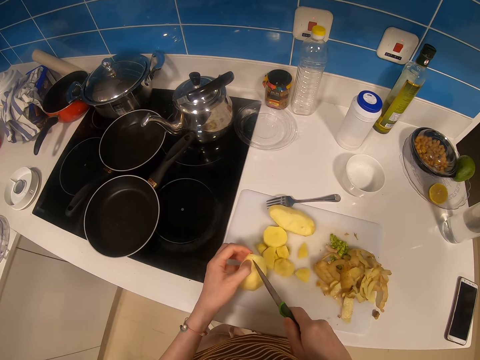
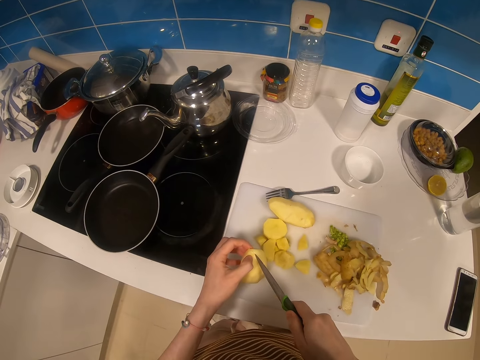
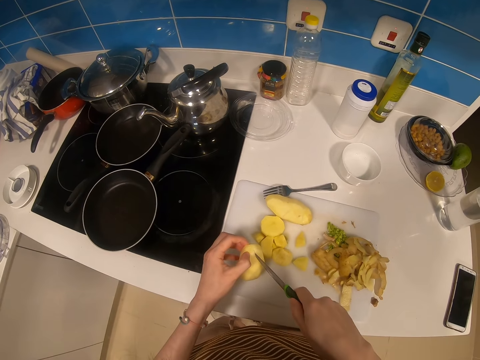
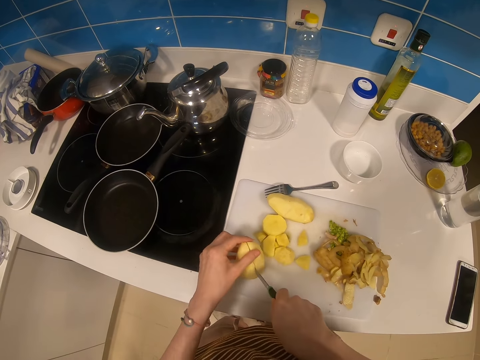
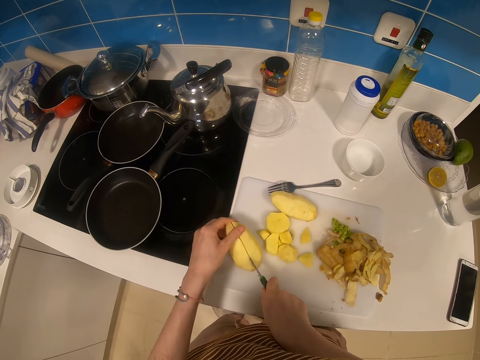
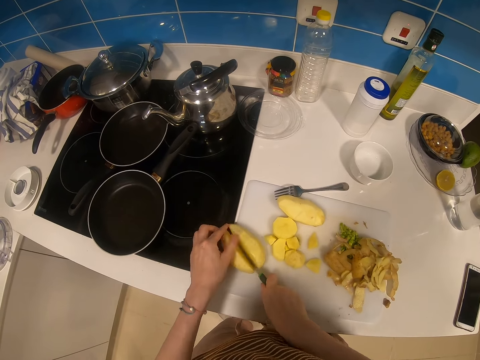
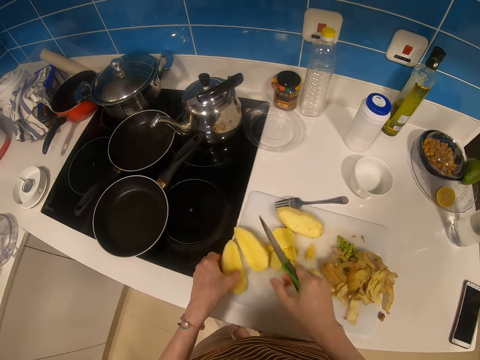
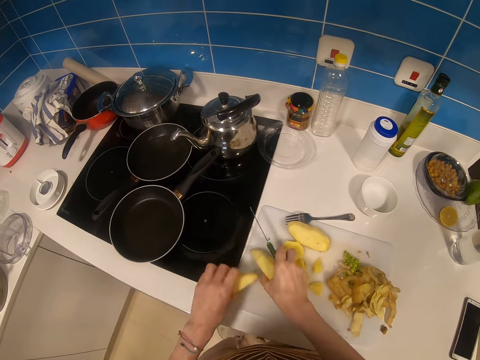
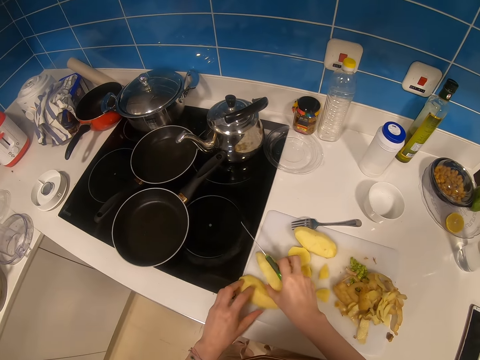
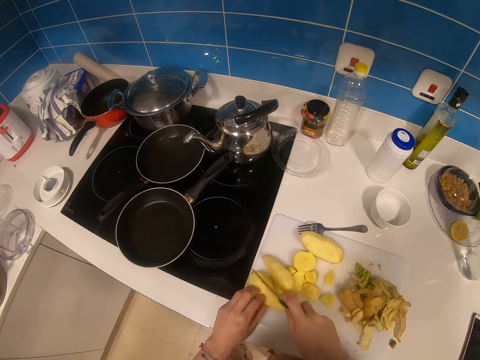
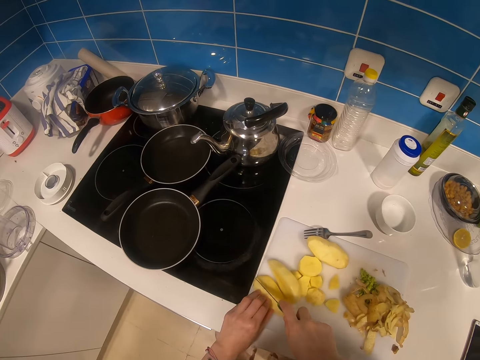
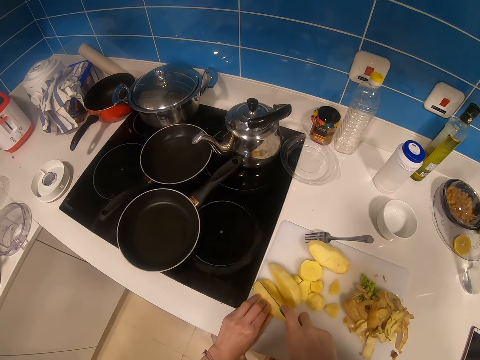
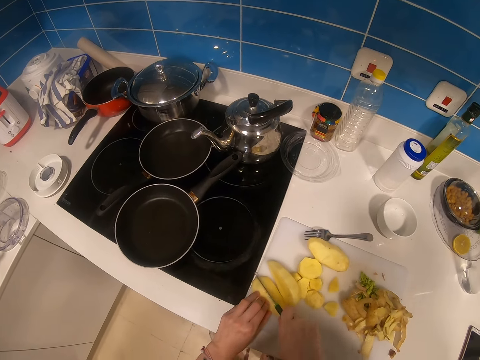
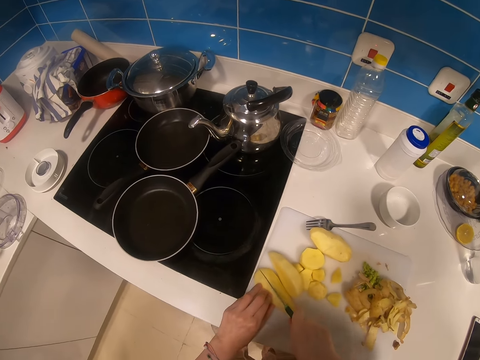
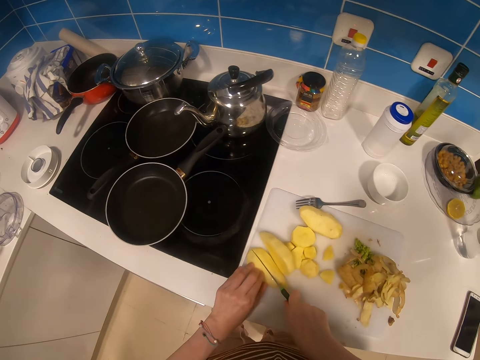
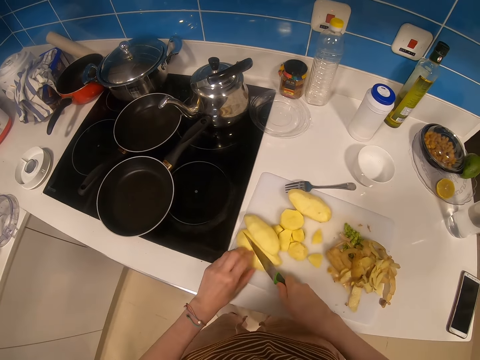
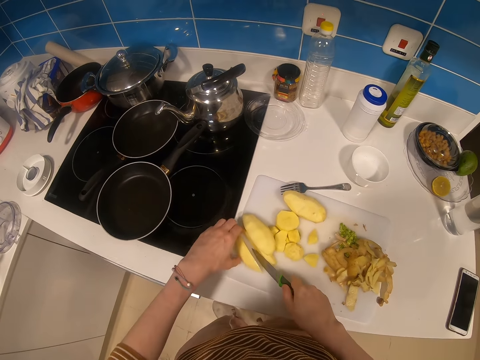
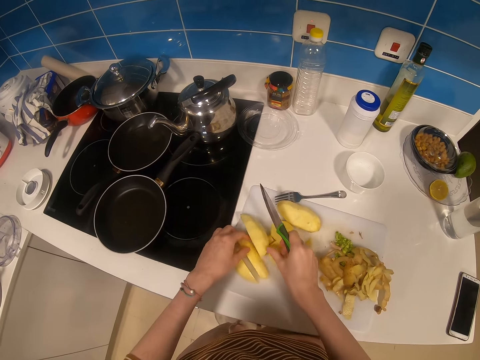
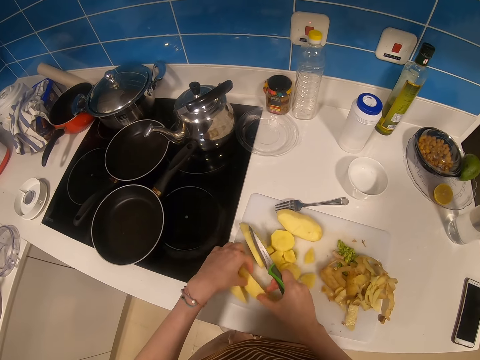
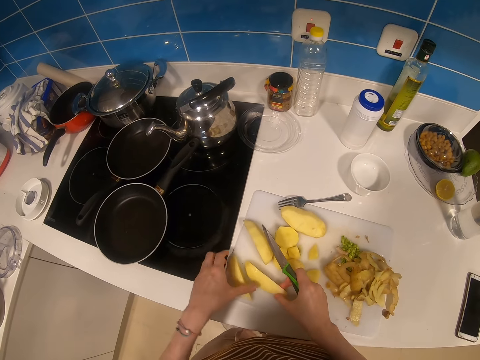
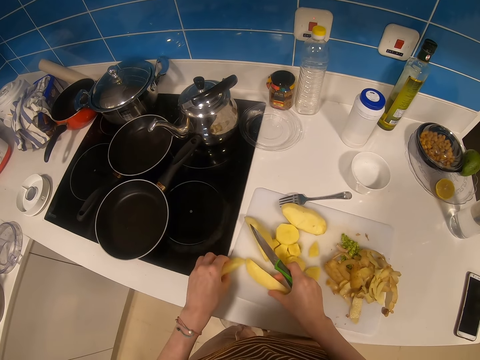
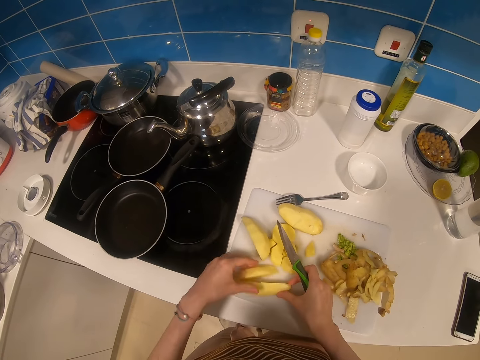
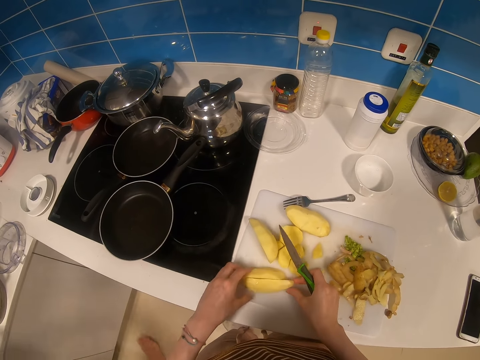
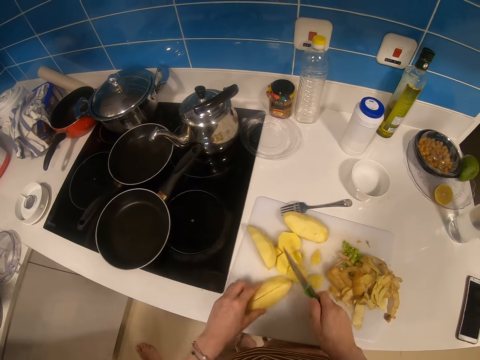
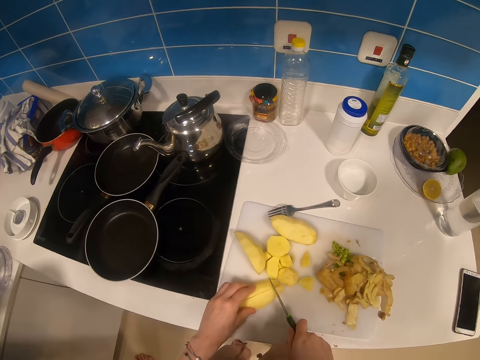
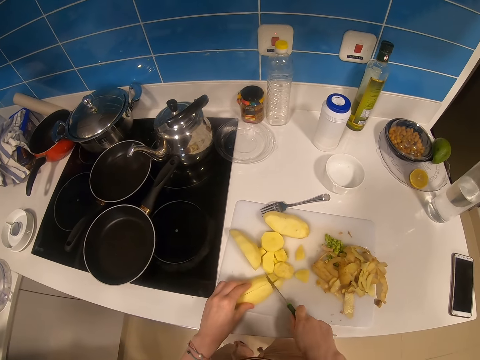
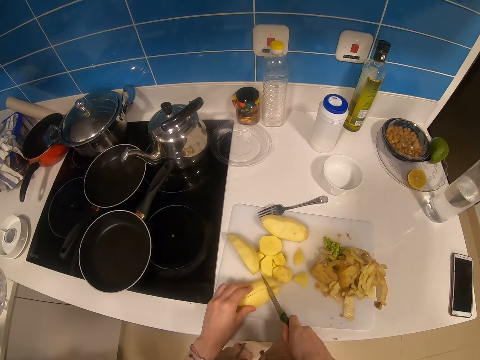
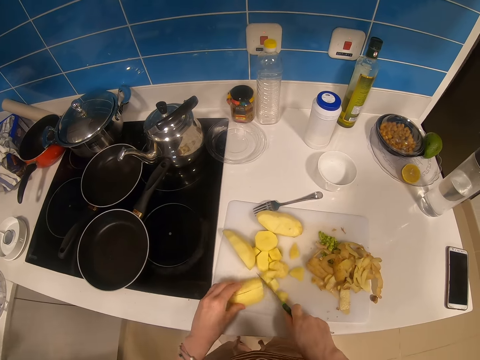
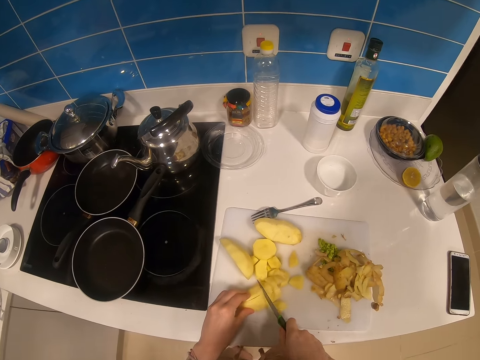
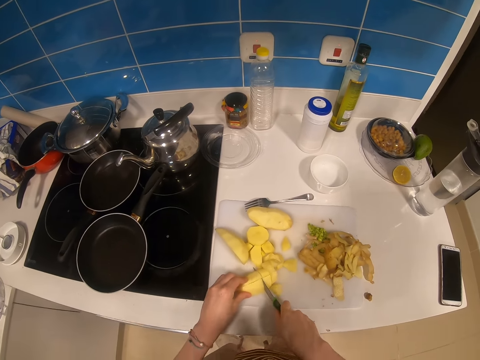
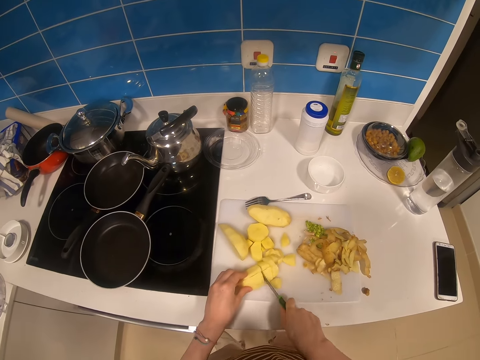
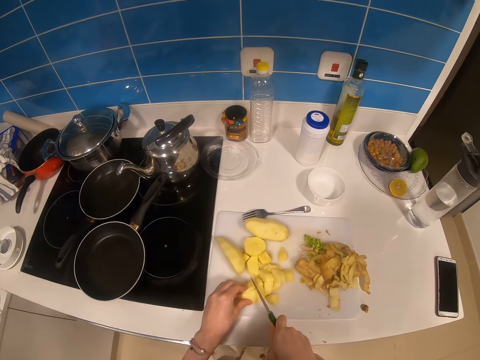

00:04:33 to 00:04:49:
The camera wearer cuts the potato into half. They hold the potato on the chopping board. They cut the potato into half. They hold the cut potatoes. They chop the potato into pieces.

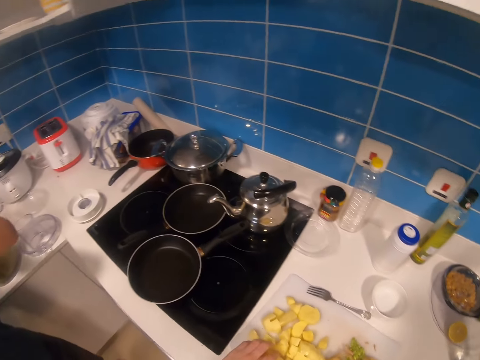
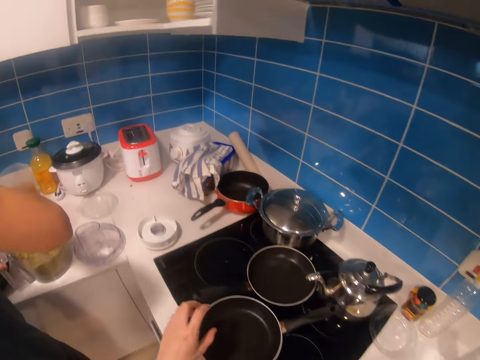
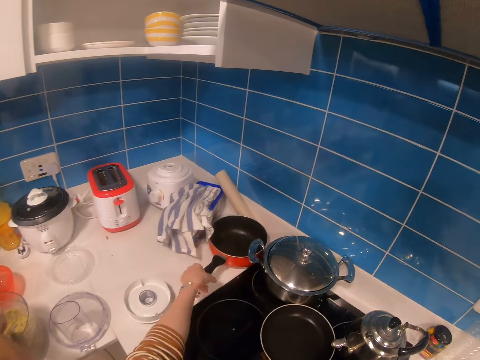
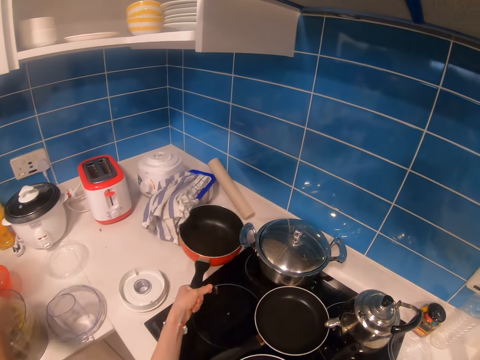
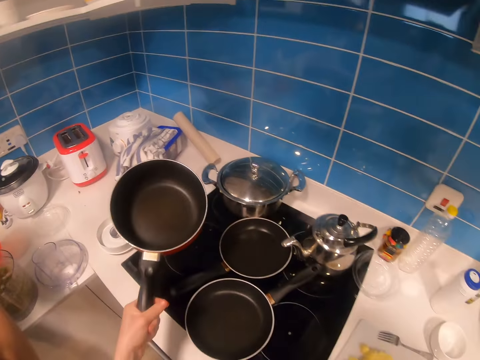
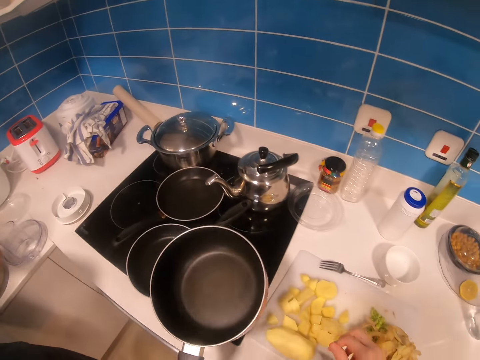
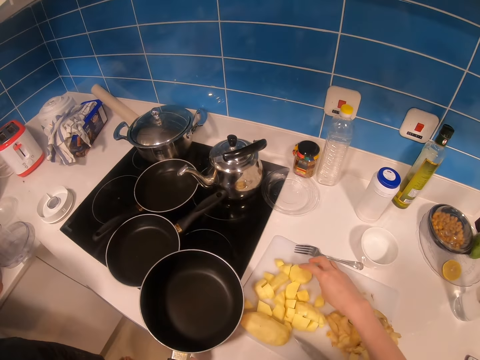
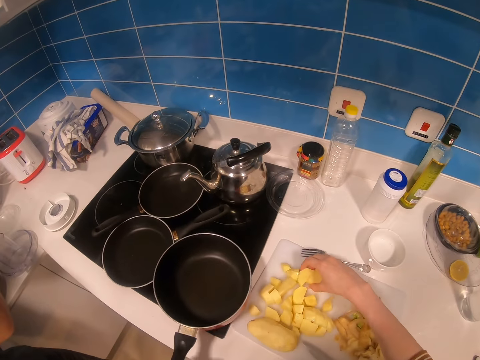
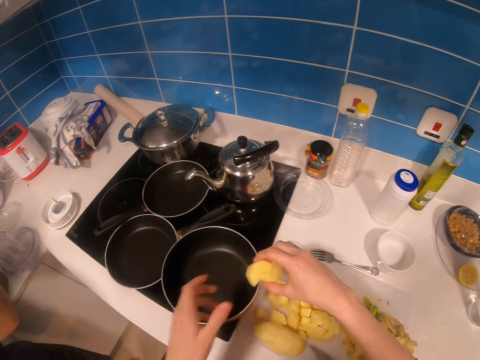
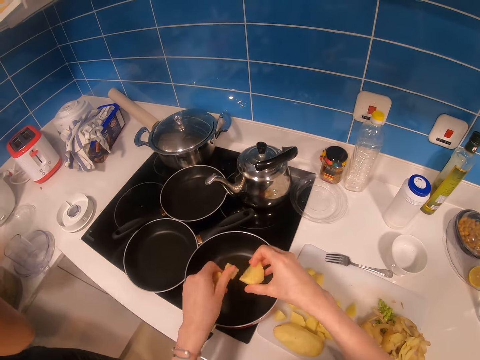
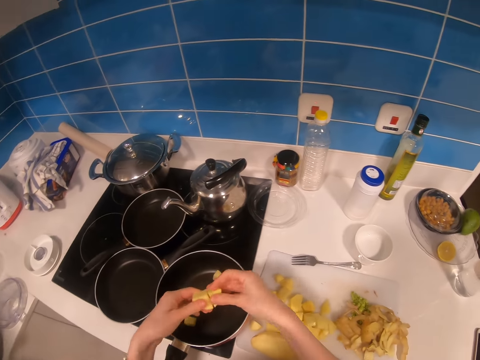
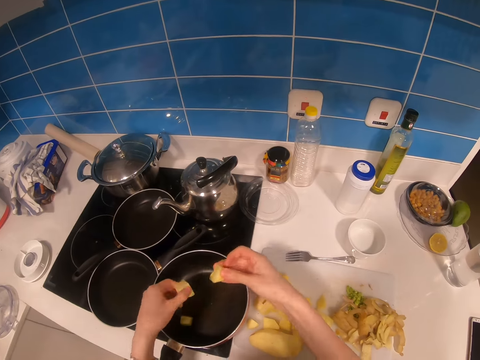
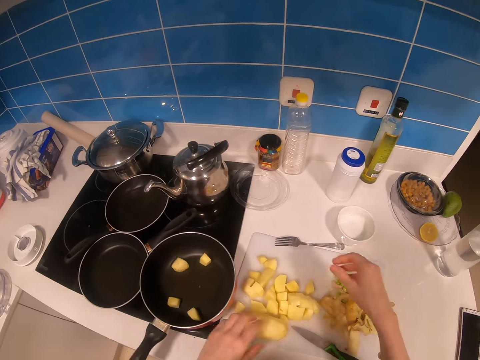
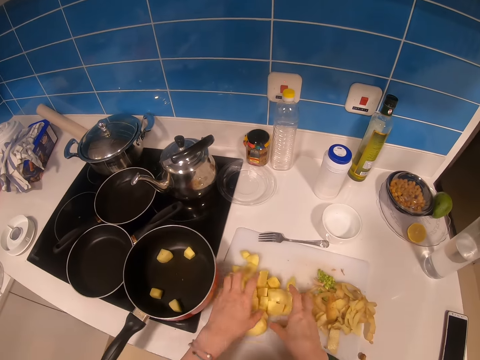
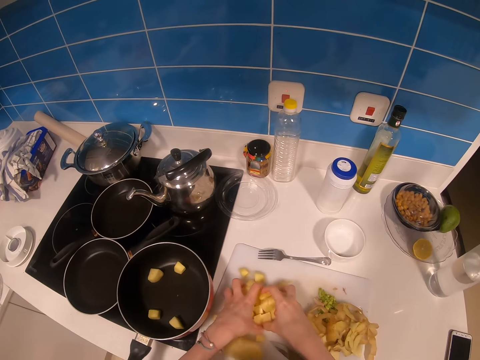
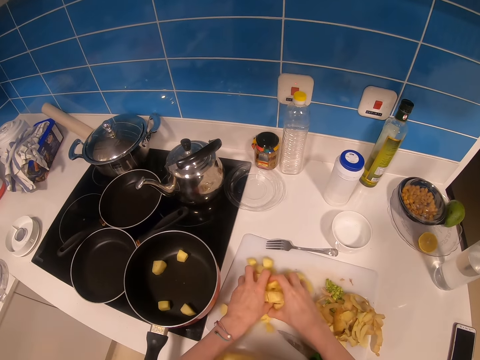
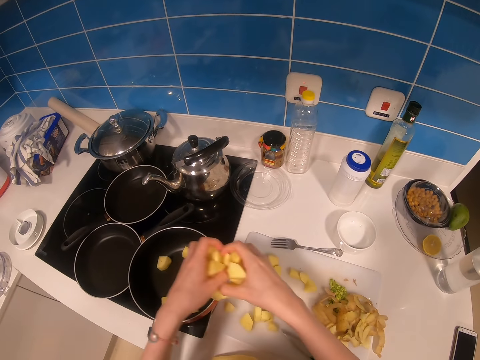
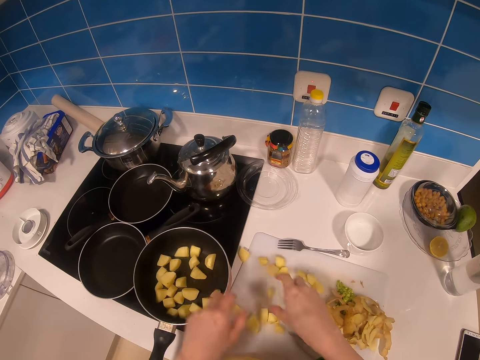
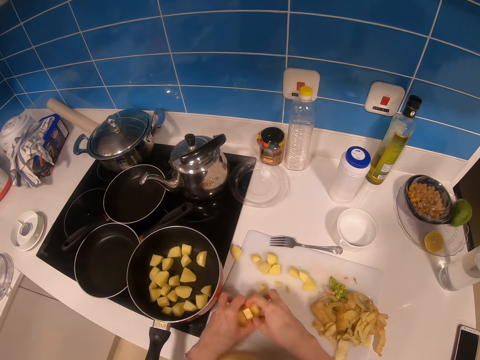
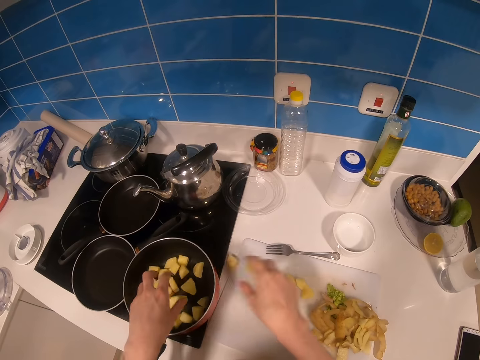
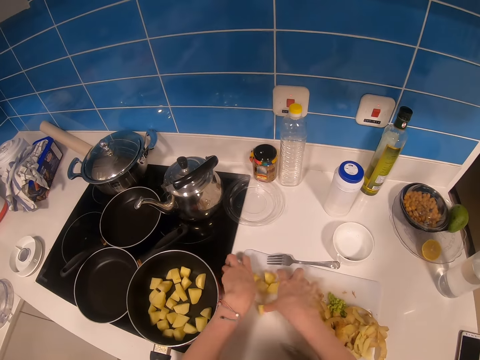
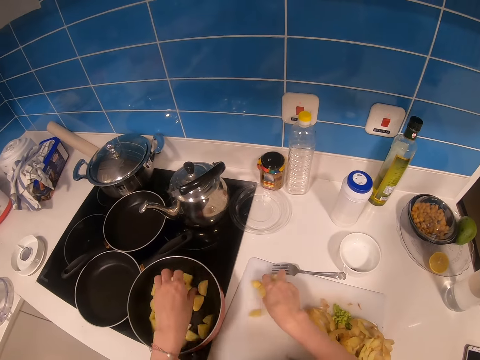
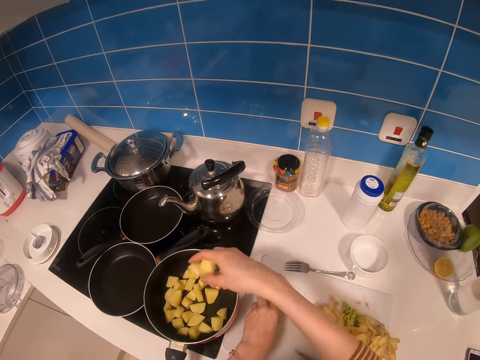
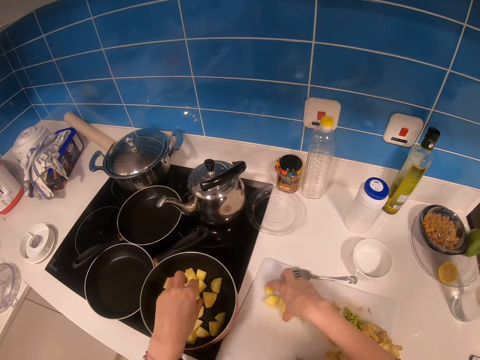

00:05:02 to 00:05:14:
The camera wearer picks up a pan. They place the pan on a cooker. They place the Irish potato slices in the pan.
